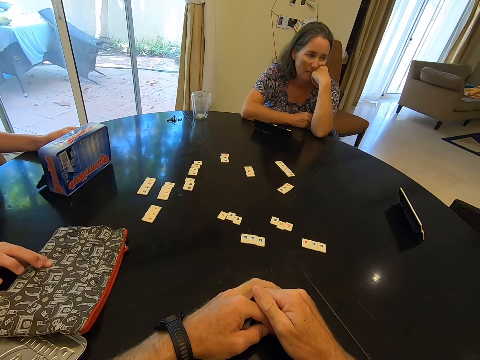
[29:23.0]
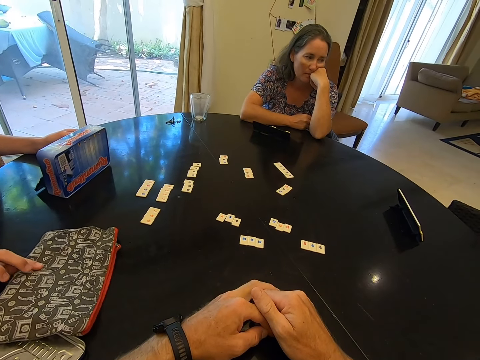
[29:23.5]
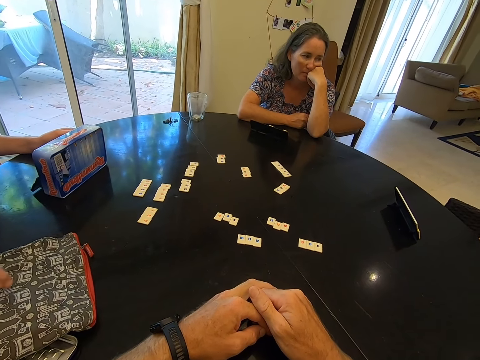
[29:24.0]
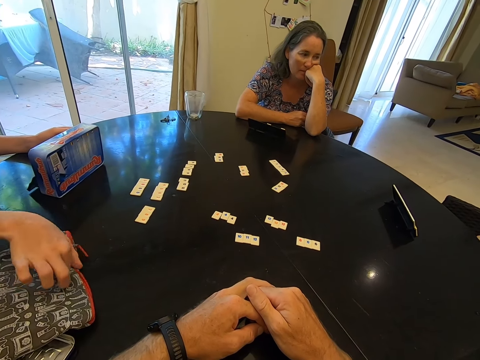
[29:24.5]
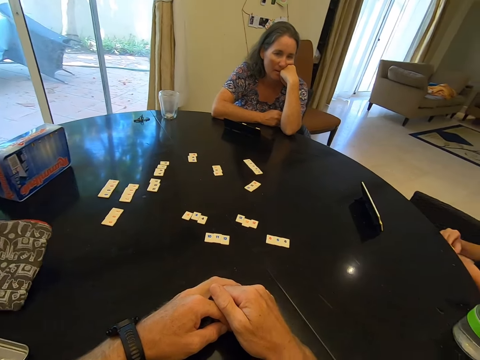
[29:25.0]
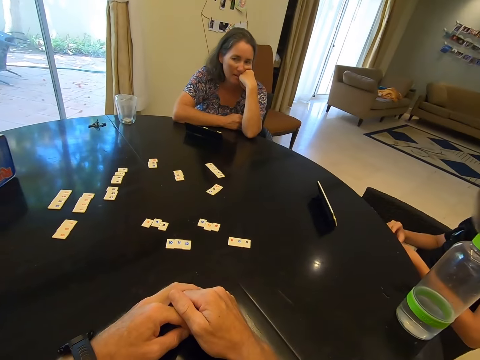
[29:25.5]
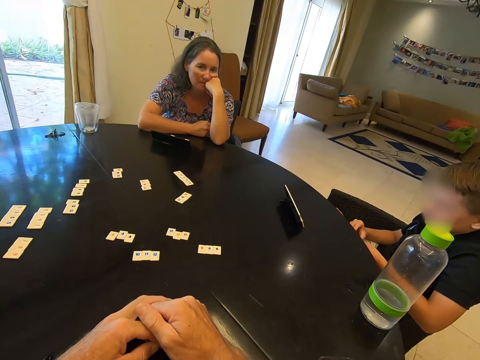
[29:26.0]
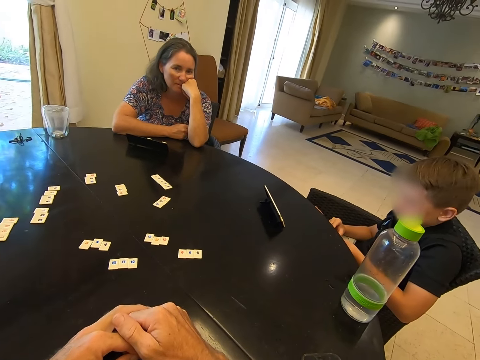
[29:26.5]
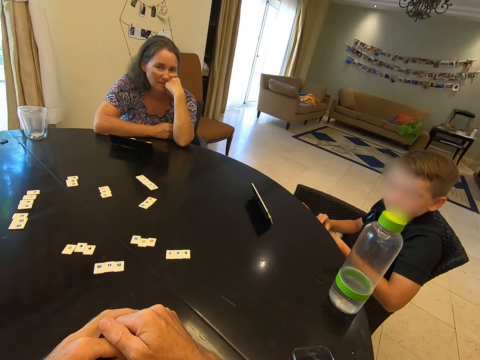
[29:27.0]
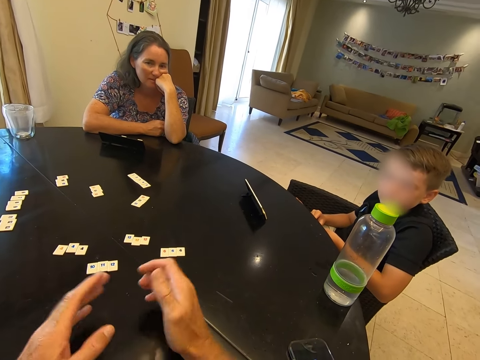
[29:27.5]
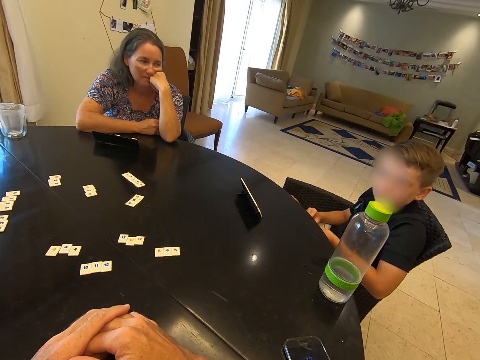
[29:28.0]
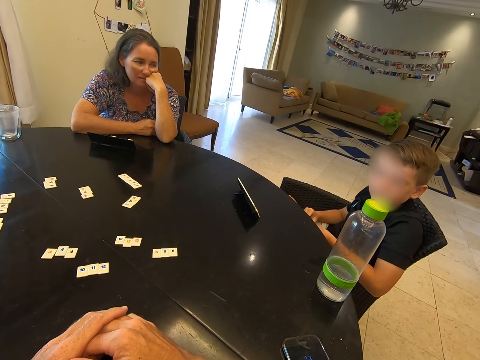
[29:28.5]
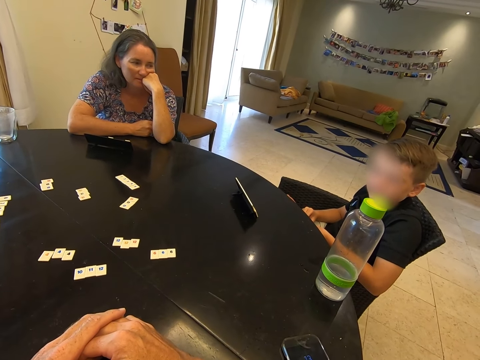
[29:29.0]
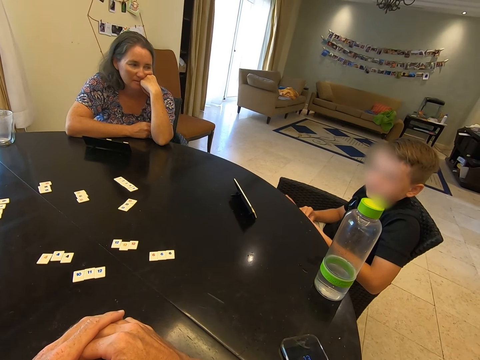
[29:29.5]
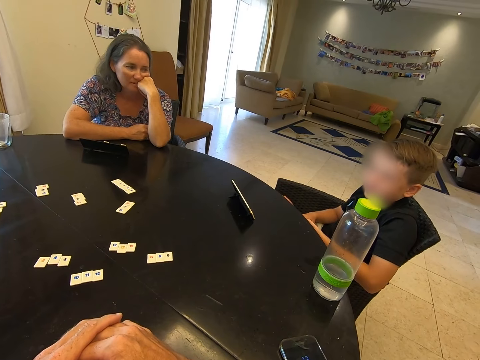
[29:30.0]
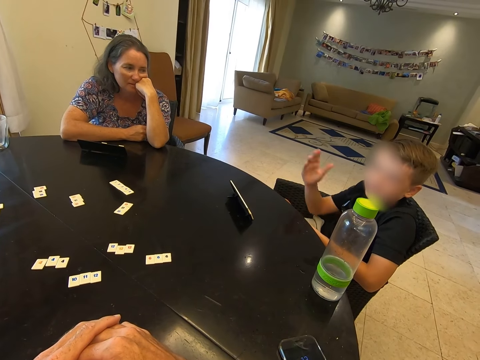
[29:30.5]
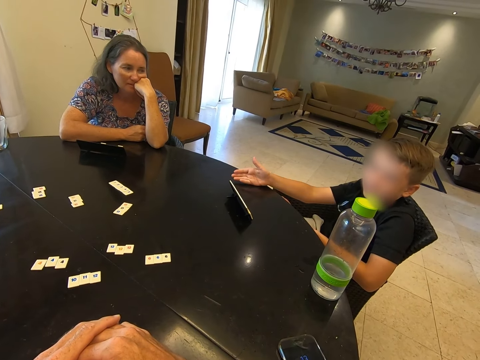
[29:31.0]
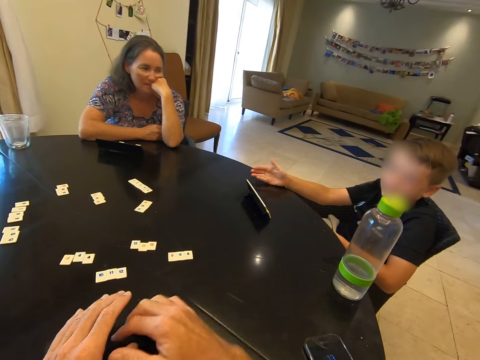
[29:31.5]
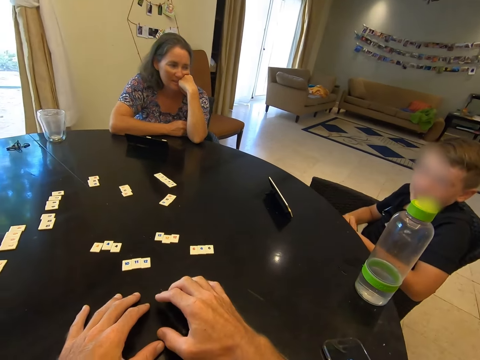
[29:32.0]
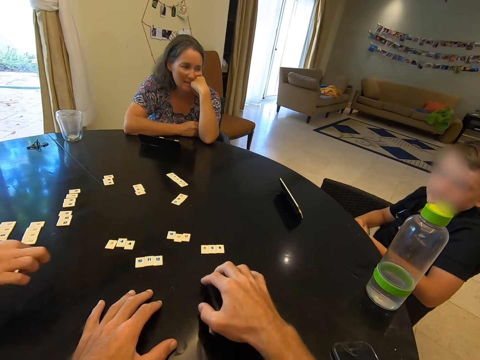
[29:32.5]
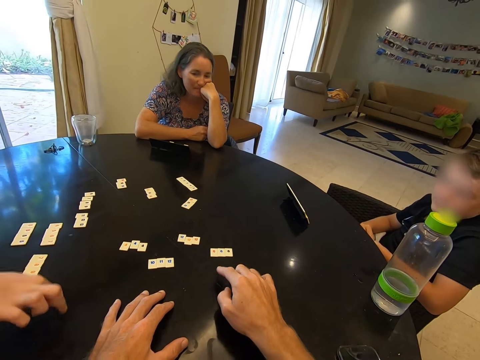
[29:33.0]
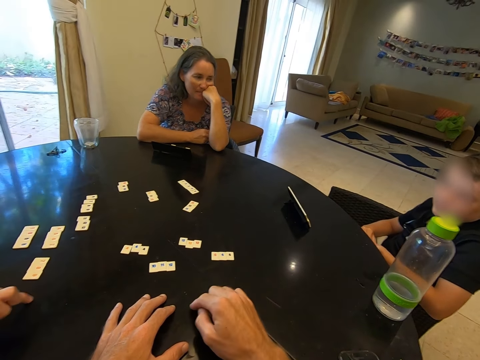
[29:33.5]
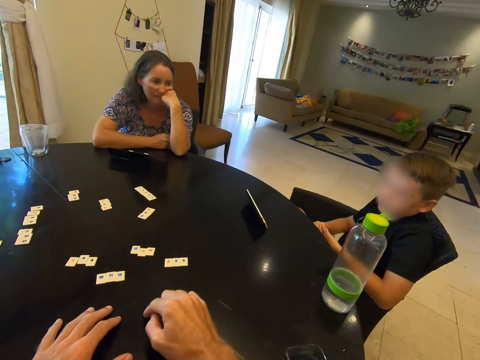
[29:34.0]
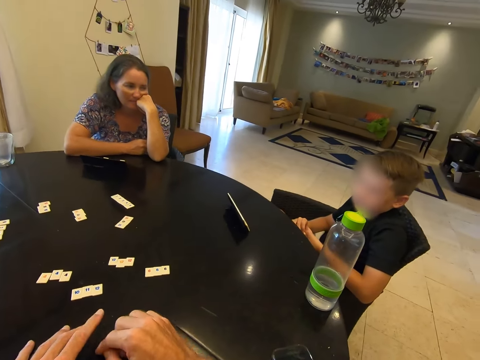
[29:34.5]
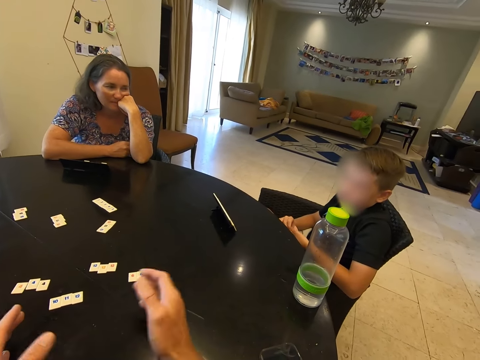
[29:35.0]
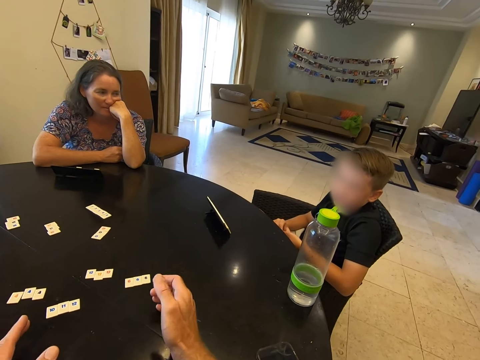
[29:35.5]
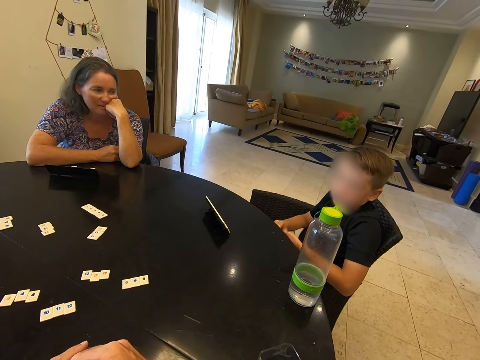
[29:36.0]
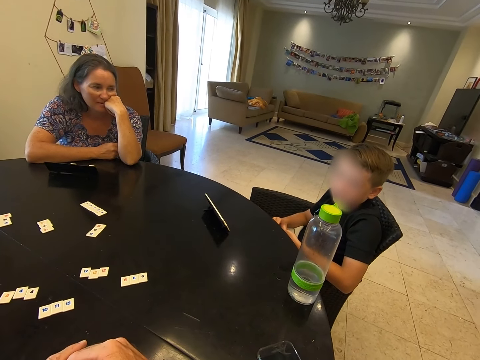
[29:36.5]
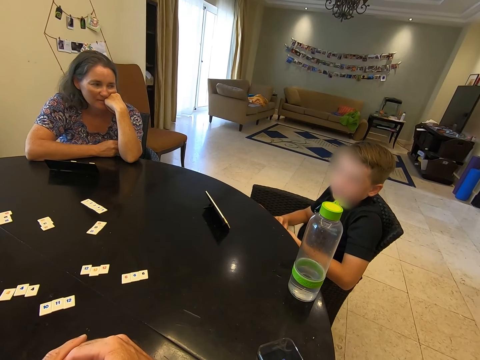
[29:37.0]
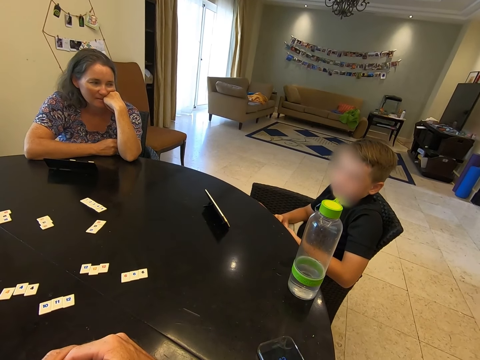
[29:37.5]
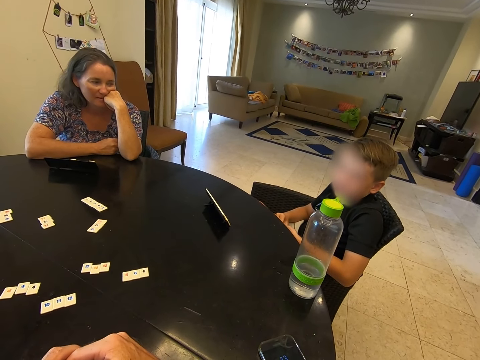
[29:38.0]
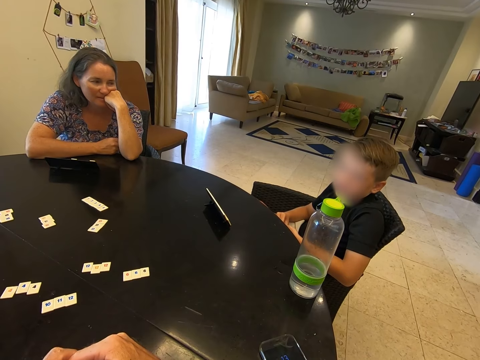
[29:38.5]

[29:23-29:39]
A person picks the bag of number tiles on the table. The camera wearer converses with a woman, a child and another child. Another person speaks to the camera wearer and gestures to the camera wearer with his hands. A third person speaks to the other person. The camera wearer speaks to the other person.

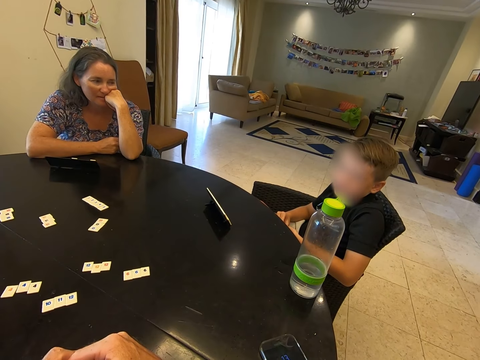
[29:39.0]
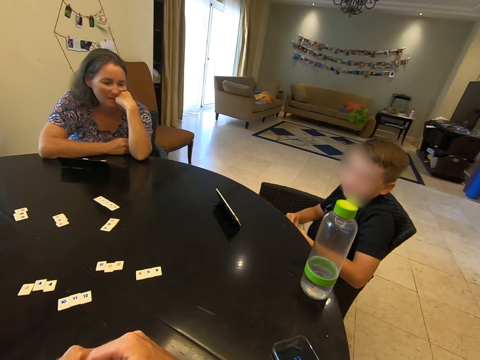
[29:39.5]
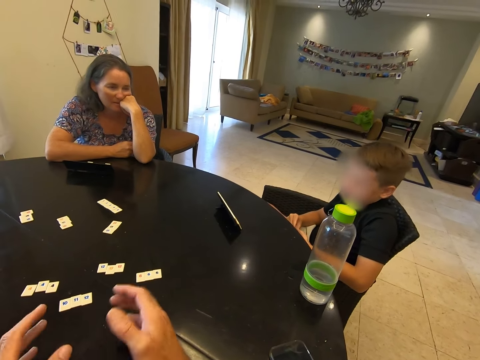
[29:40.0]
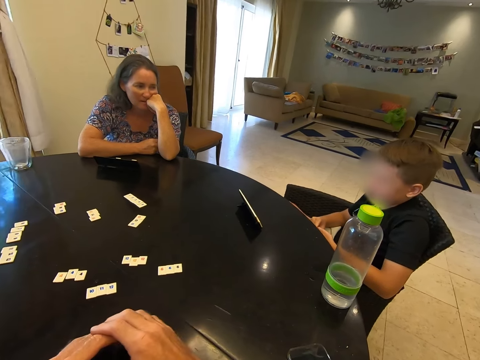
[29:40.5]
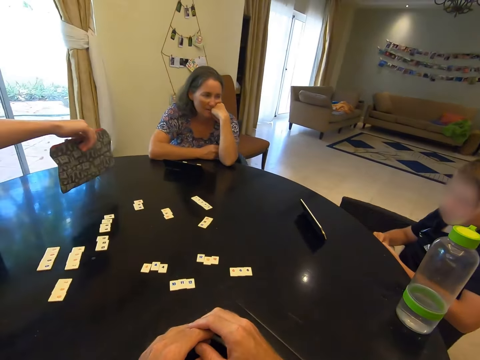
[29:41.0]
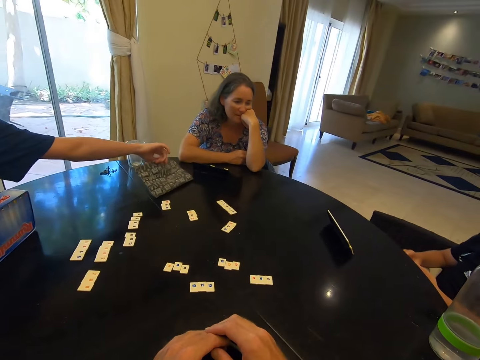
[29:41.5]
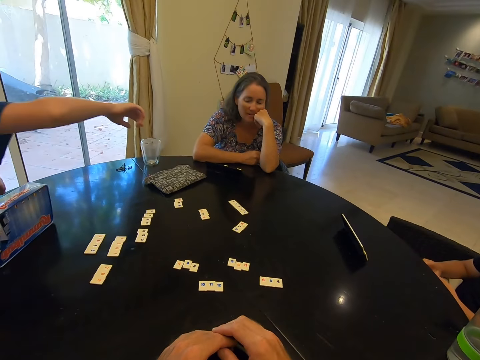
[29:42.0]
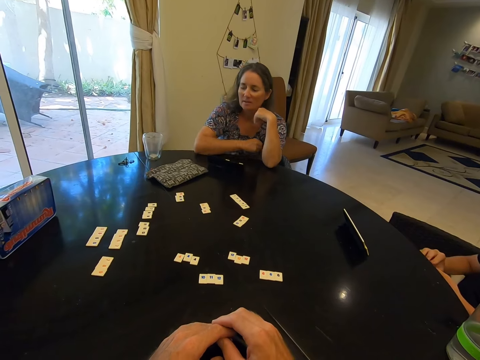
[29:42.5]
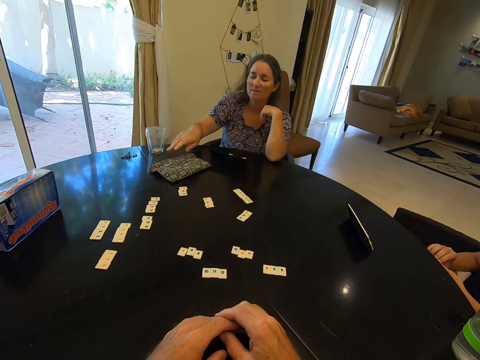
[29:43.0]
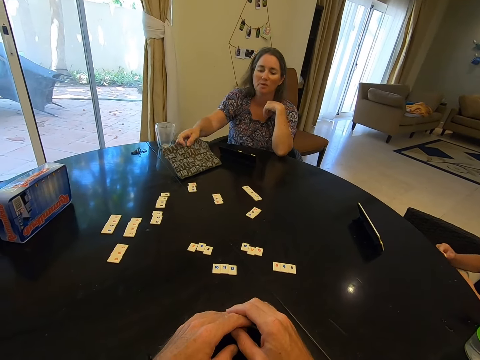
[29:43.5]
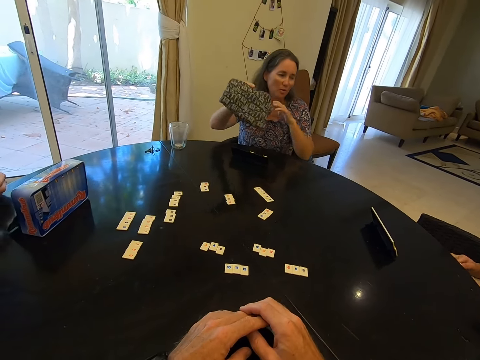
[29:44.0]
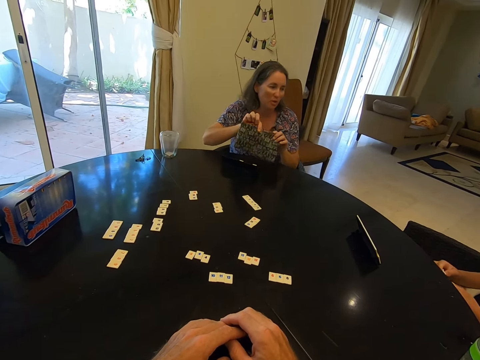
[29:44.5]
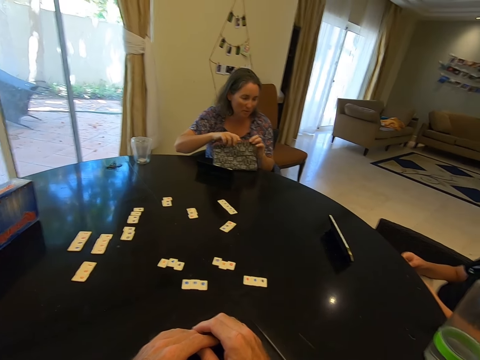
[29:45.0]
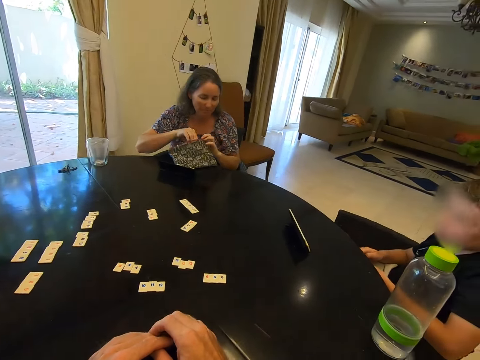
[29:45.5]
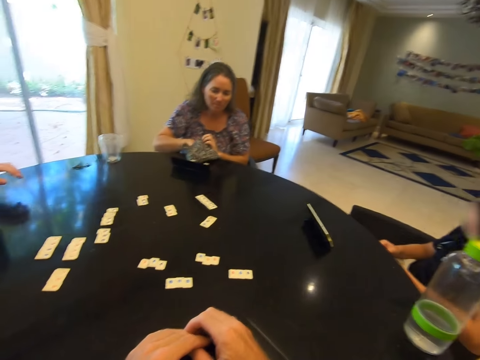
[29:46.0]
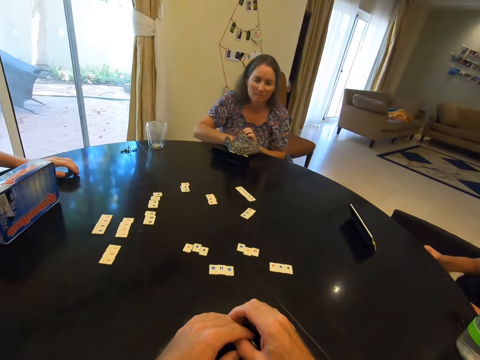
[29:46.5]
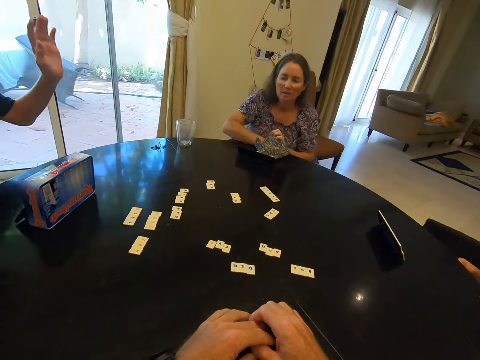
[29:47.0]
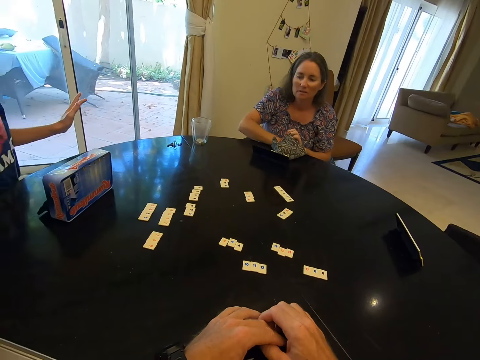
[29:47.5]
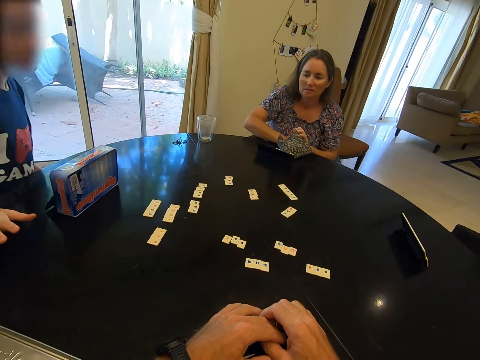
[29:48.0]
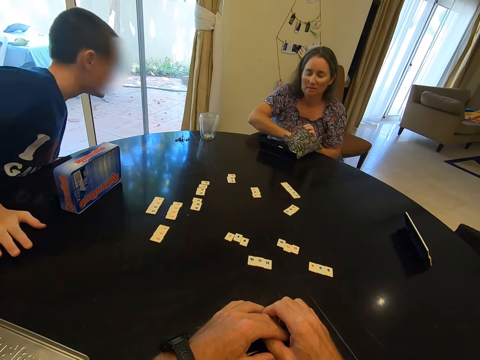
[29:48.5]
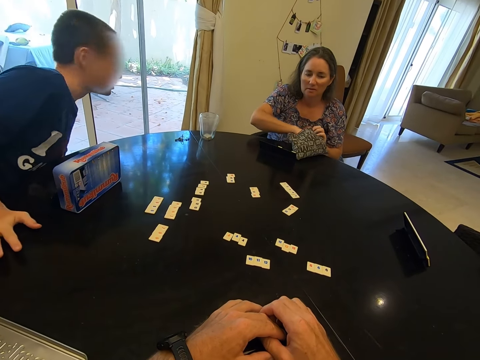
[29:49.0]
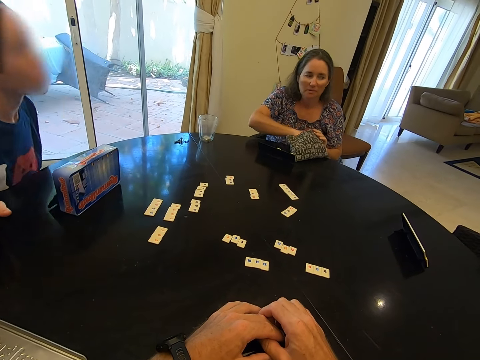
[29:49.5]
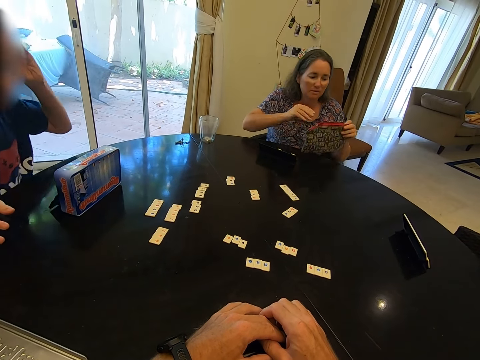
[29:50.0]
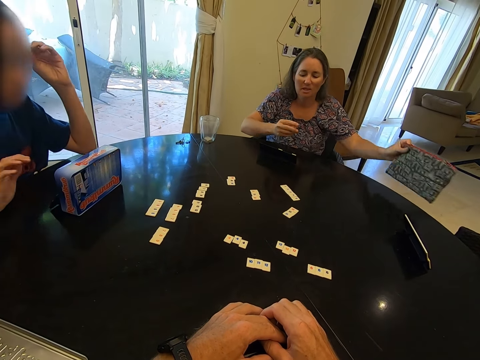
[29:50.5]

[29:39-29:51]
A person hands over to a woman the bag of number tiles. A child places the purse on the table. The camera wearer looks at the woman. The woman picks the bag of number tiles from the table, dips the hand in the purse and removes a number tile from the bag. The person gestures his hands in the air. The woman picks a scrabble tile from the purse.
